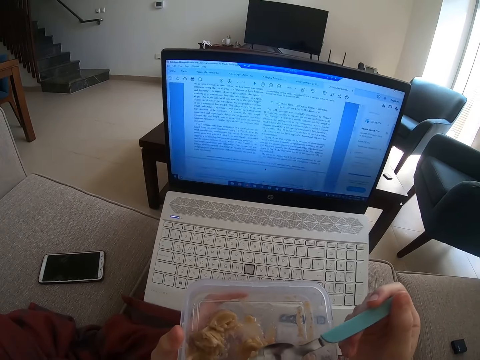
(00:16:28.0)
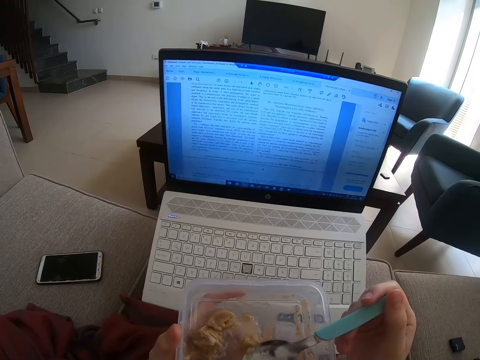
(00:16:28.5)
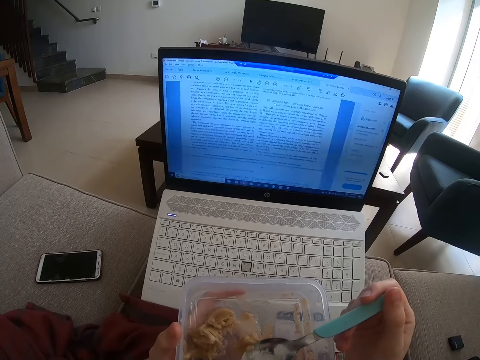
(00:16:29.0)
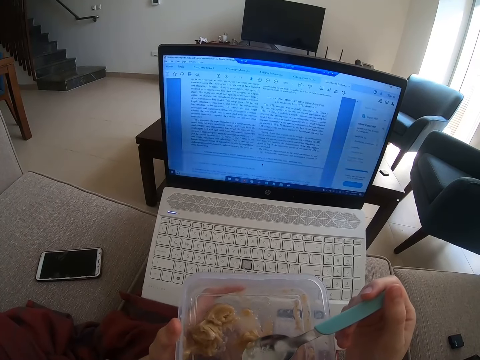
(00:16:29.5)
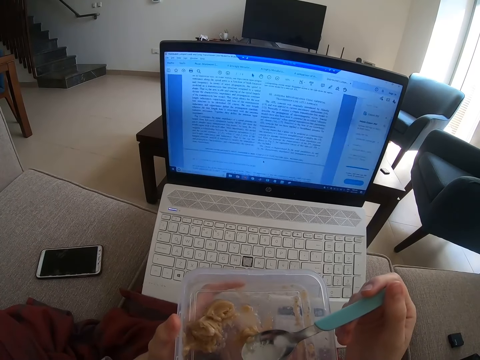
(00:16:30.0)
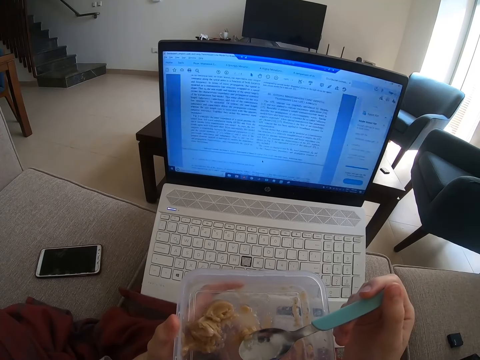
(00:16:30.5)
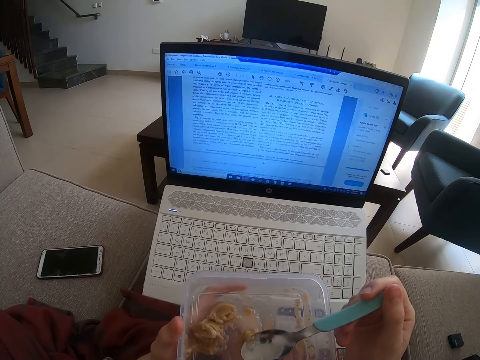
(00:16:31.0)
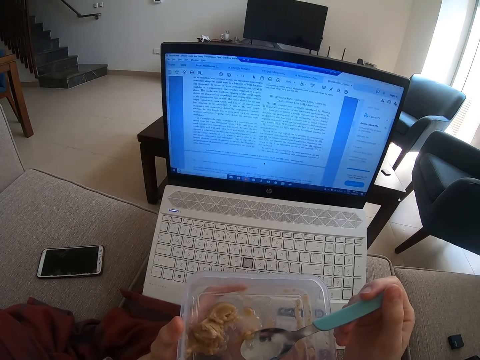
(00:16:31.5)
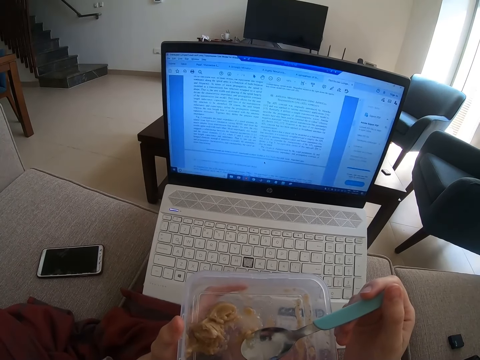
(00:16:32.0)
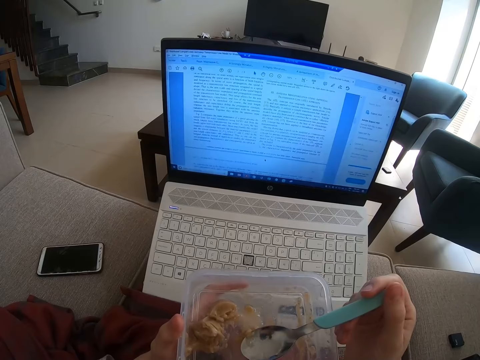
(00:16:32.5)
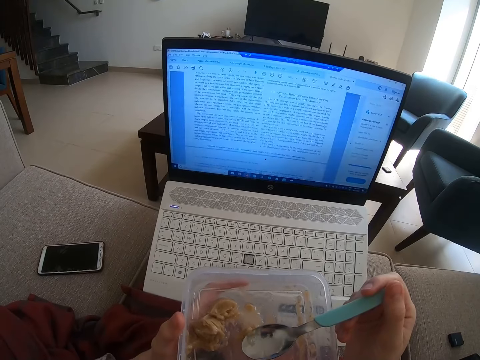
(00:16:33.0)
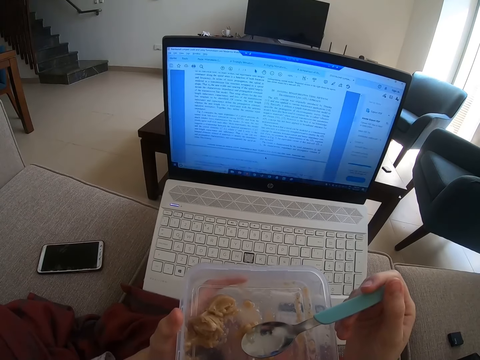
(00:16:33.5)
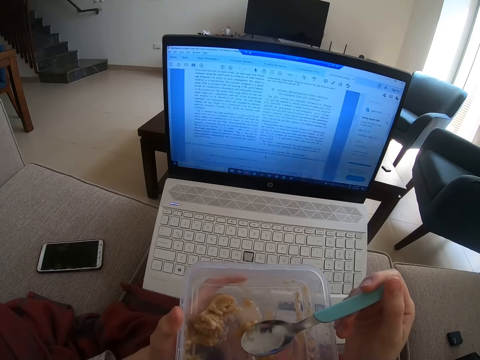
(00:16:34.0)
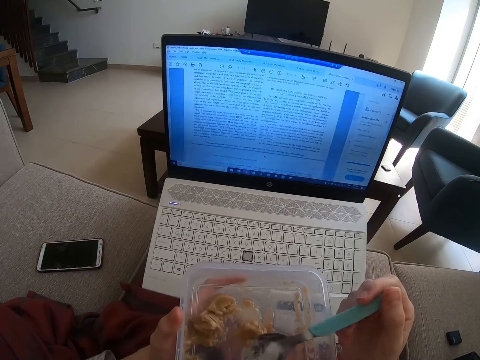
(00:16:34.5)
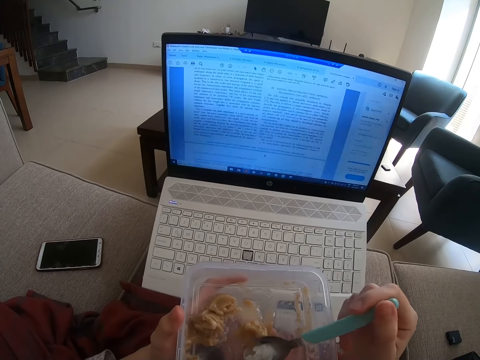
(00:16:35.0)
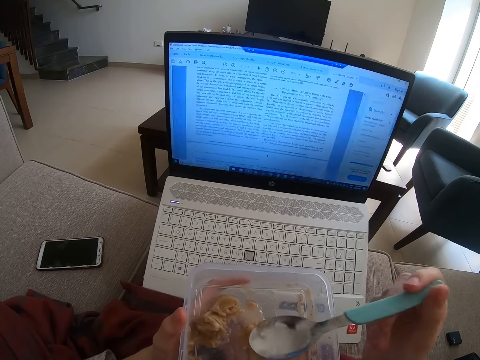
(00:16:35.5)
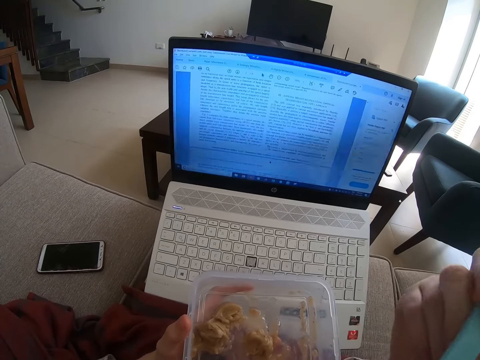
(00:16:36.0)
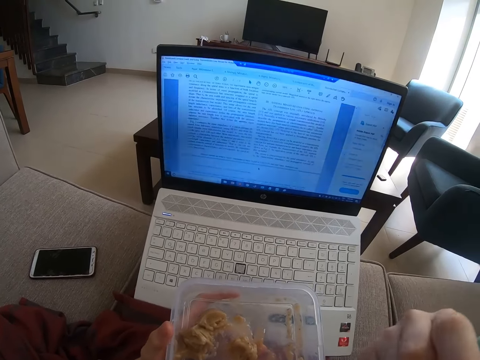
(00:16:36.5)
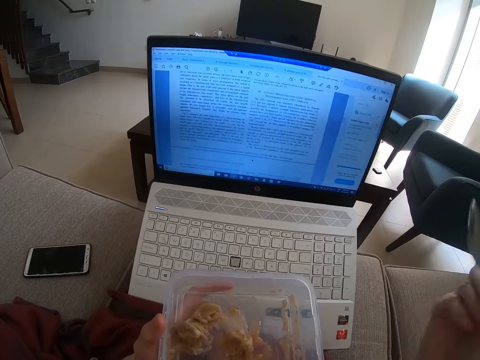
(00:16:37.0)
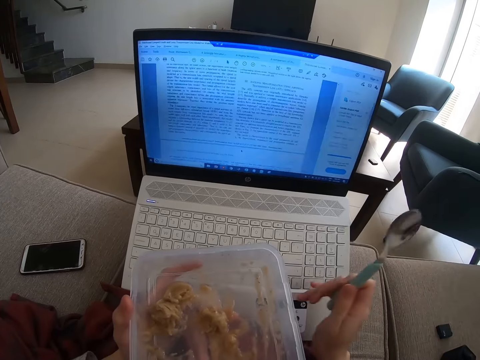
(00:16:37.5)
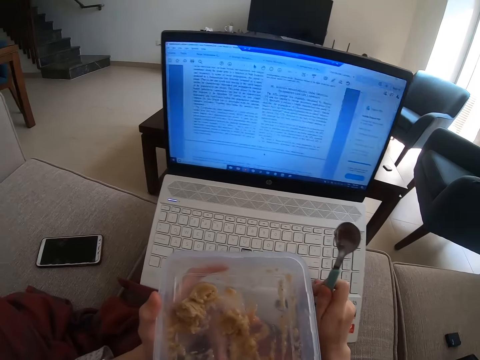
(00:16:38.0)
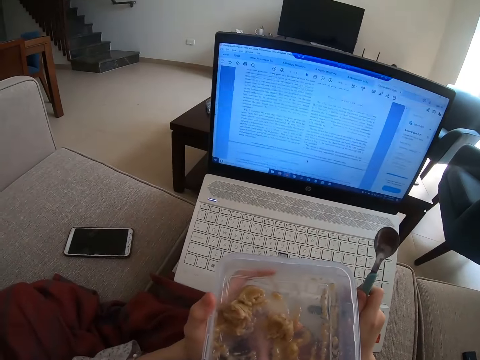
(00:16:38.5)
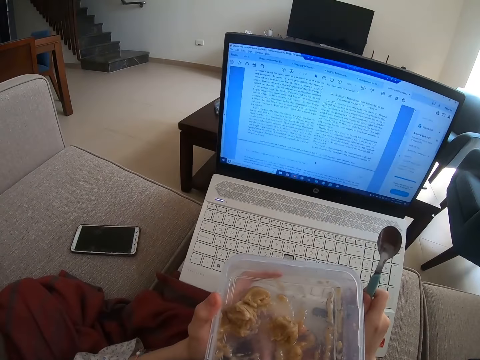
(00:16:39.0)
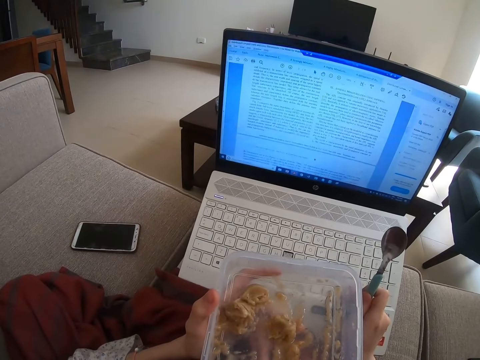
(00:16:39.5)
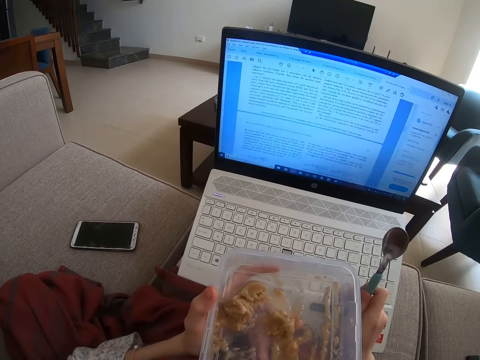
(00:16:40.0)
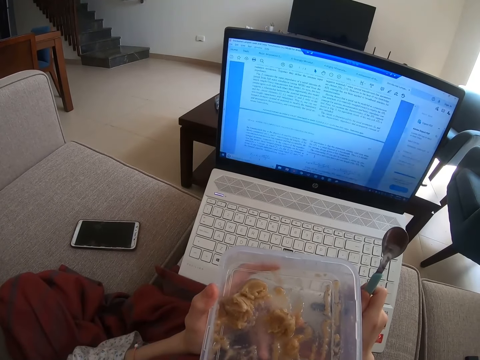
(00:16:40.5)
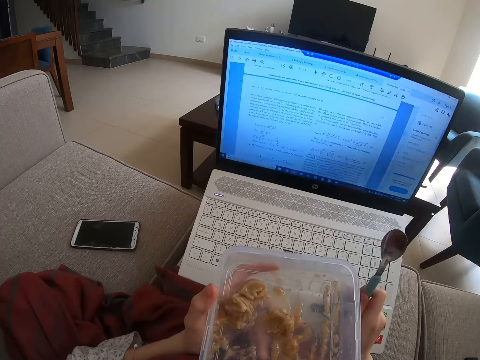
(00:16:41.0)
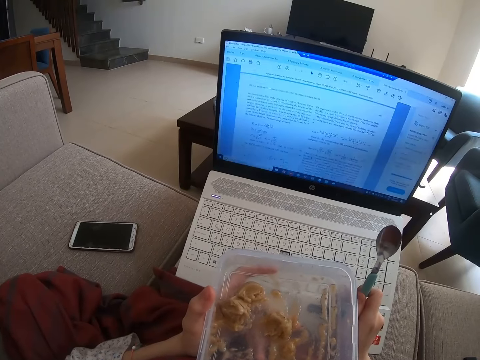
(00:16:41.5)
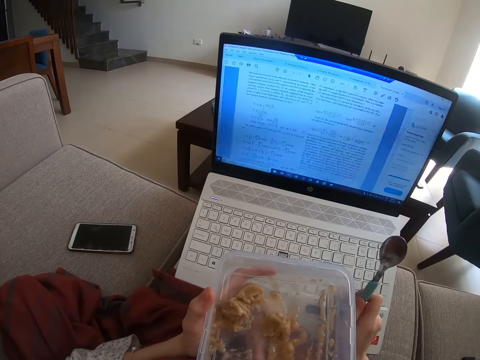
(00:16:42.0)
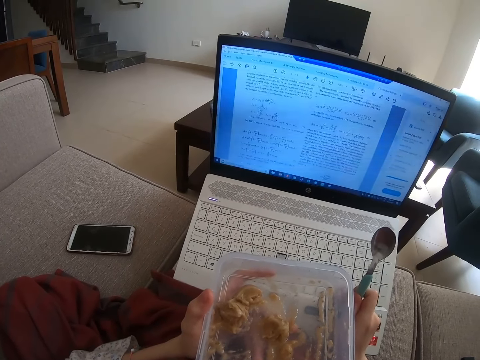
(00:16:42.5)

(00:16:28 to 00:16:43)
The camera wearer looks at the laptop. They eat food with a spoon. They raise the spoon. They operate the laptop.

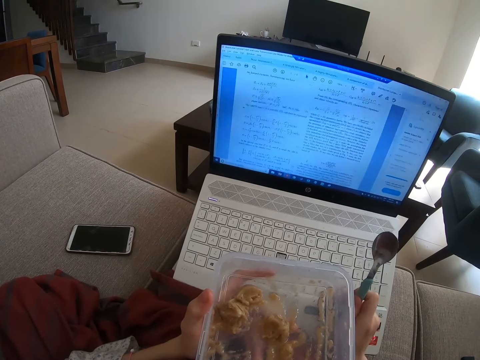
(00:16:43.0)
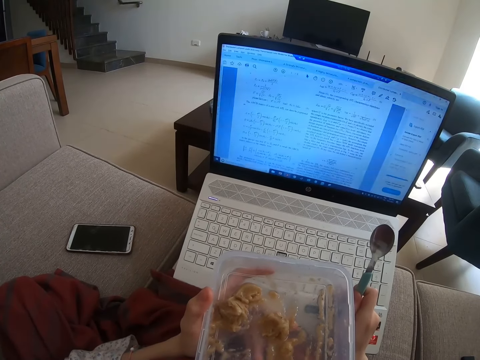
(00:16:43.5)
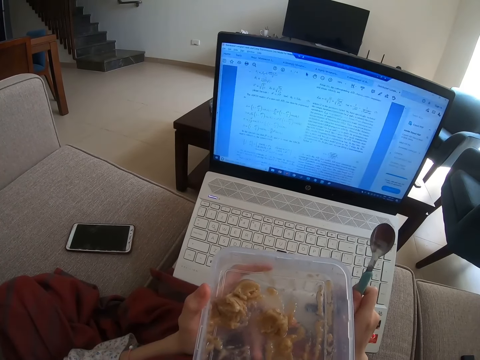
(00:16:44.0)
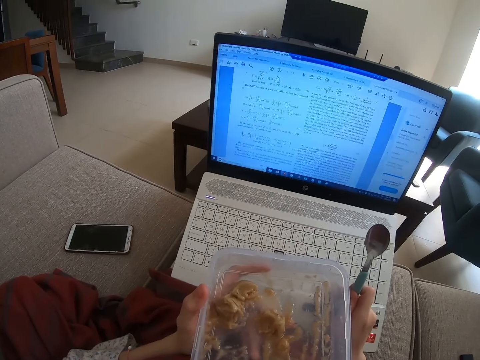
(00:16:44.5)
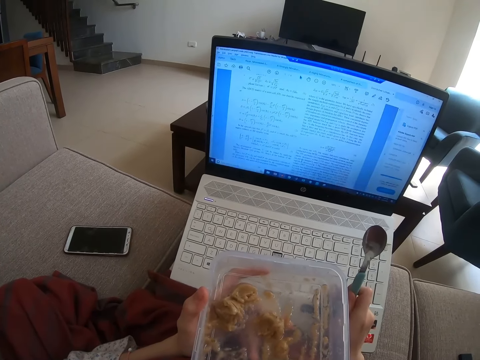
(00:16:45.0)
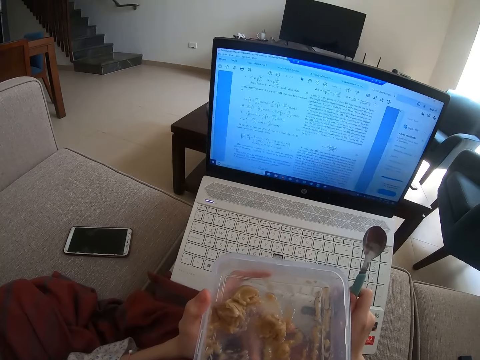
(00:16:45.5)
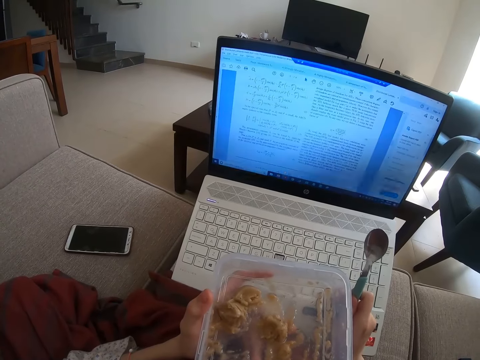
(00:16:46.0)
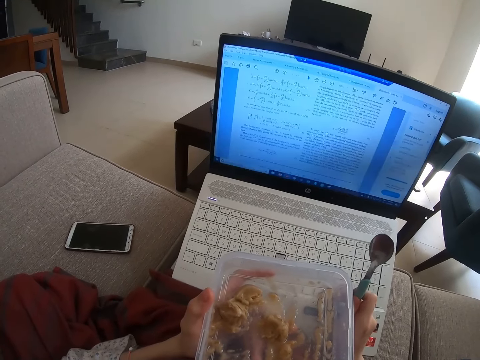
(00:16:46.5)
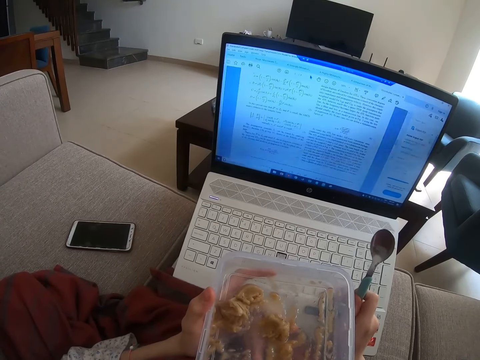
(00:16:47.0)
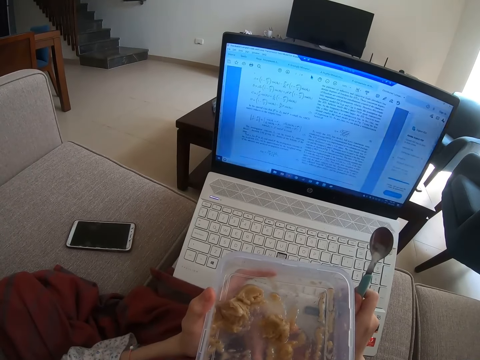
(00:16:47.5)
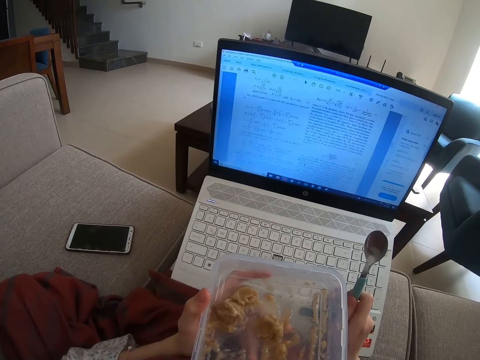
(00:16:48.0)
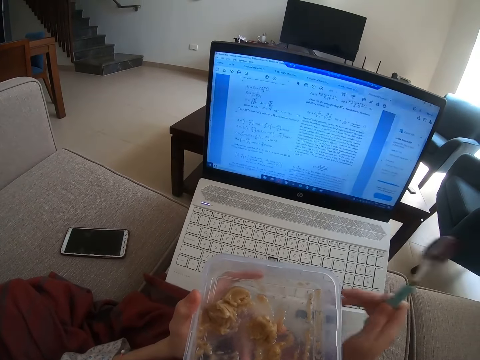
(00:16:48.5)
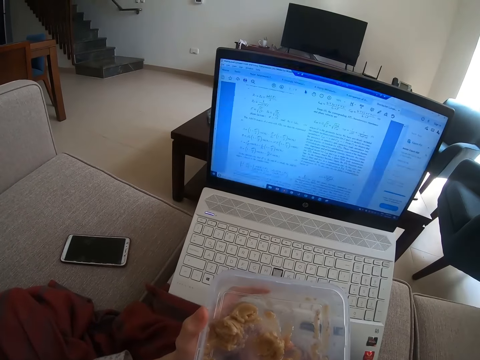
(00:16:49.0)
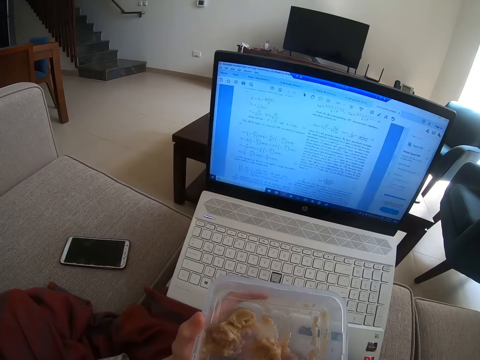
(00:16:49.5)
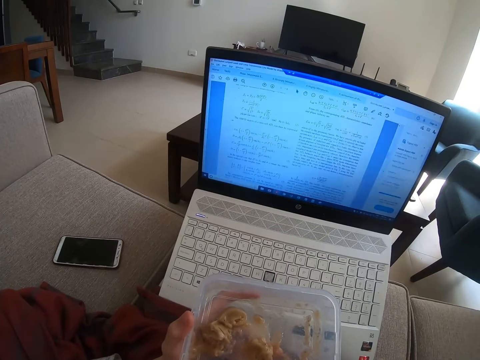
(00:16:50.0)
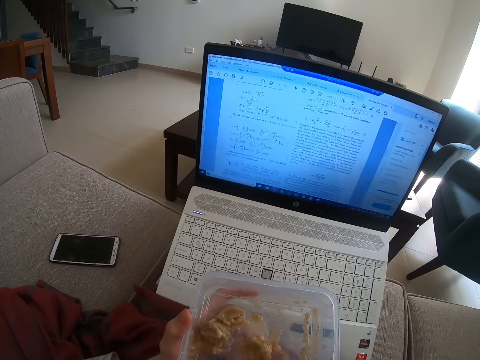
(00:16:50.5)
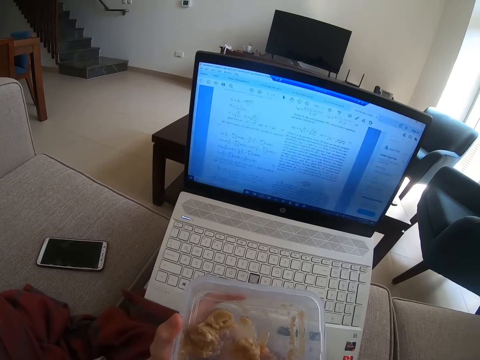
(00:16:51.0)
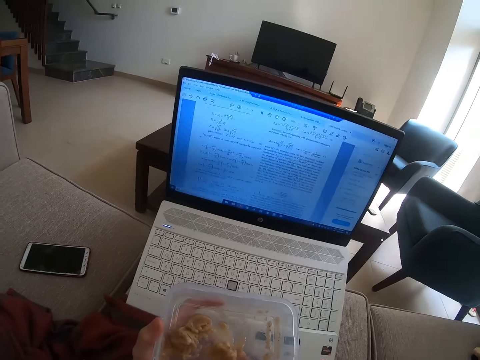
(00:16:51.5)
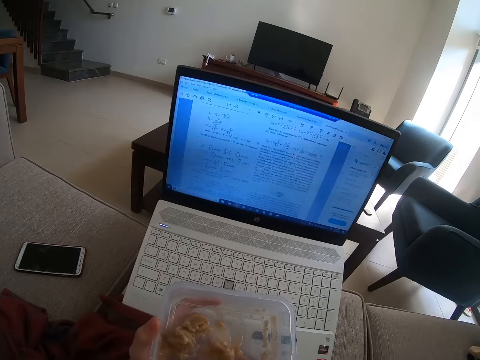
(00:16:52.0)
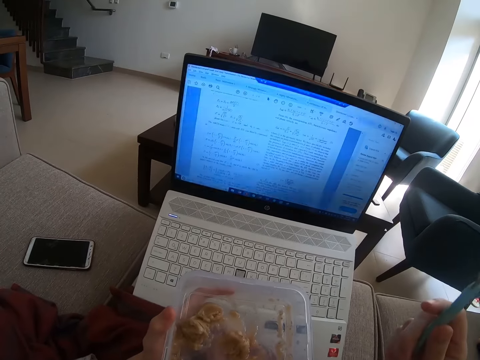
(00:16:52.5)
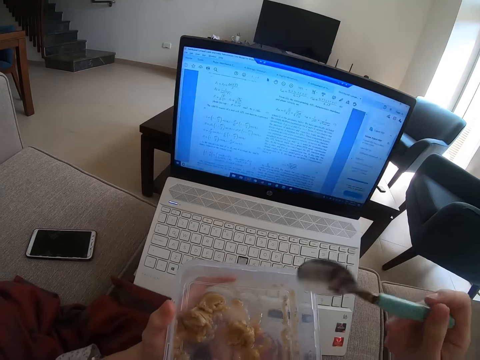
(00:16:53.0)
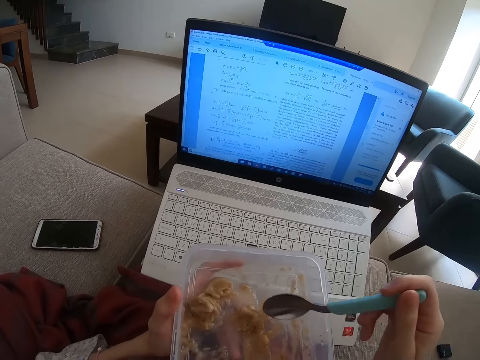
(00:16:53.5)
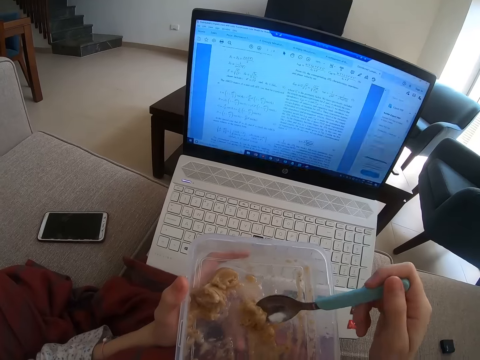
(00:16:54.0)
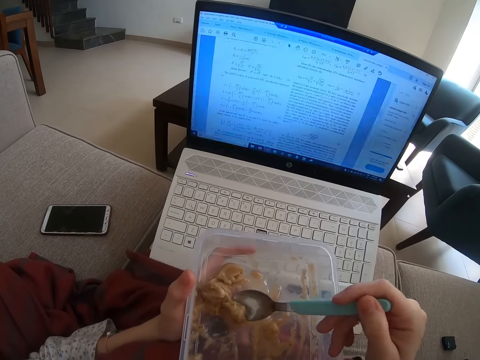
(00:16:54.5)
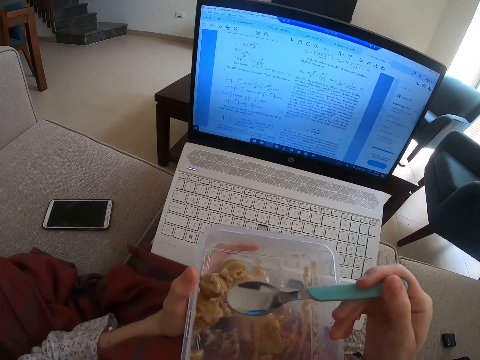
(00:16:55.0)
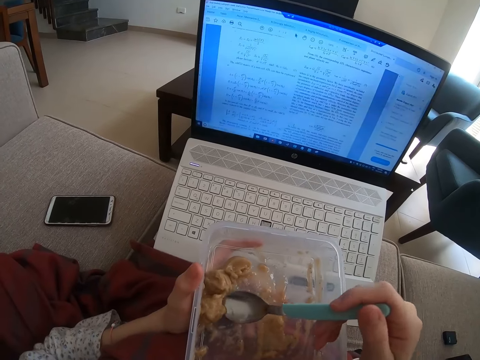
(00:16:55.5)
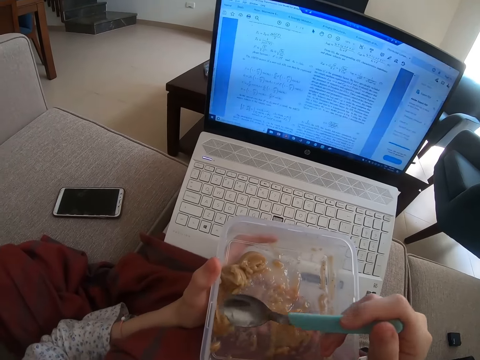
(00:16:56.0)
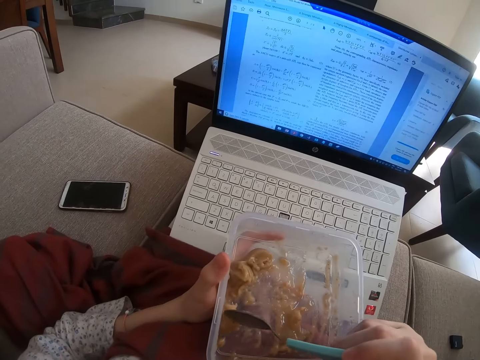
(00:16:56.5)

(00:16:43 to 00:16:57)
The camera wearer raises a hand. They look at the laptop. They scoop the food with a spoon.
